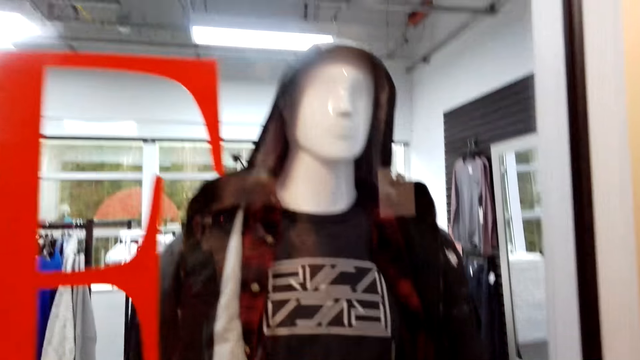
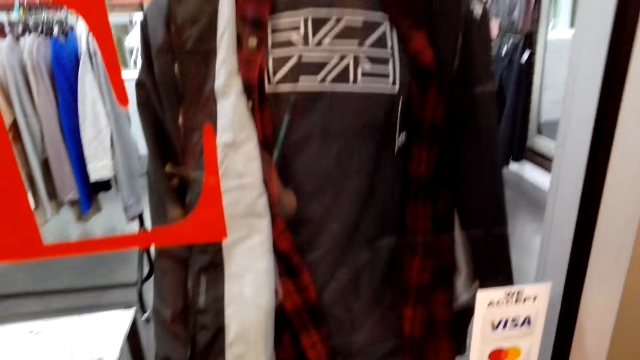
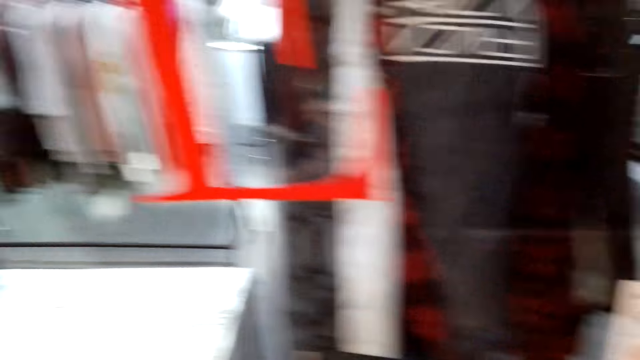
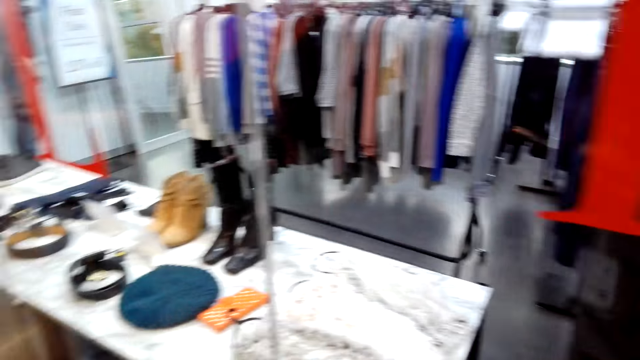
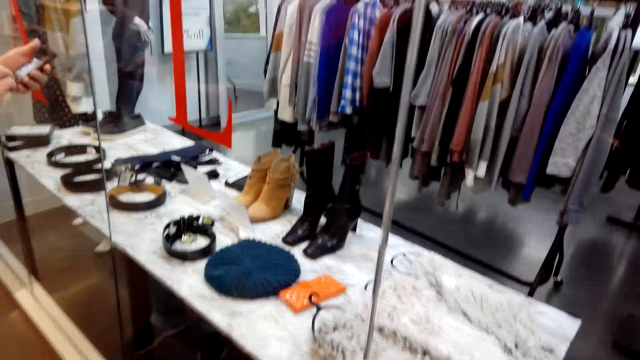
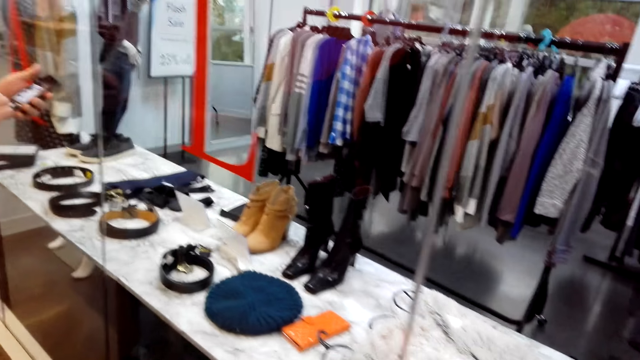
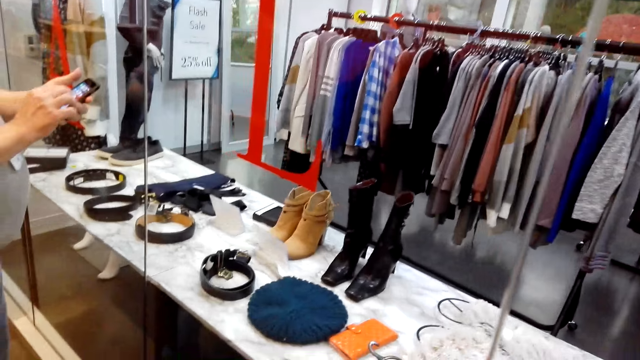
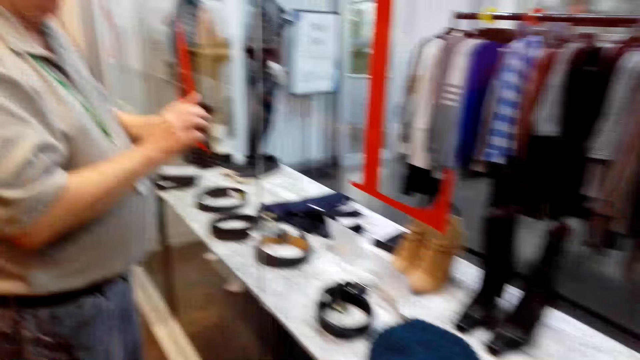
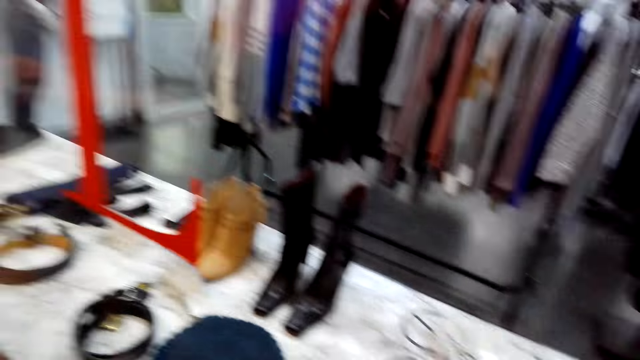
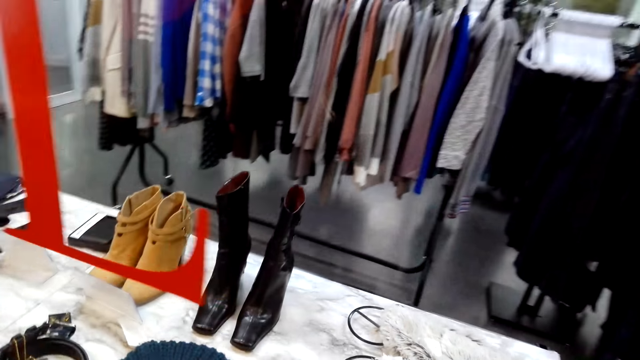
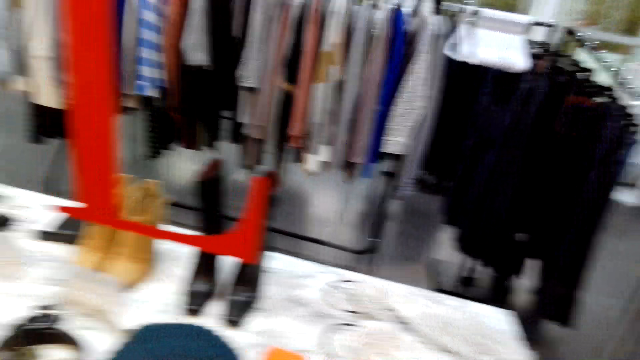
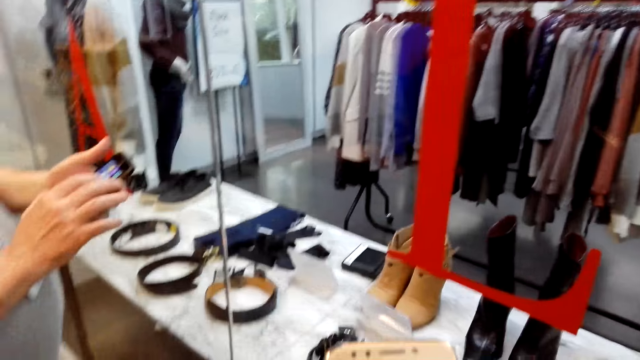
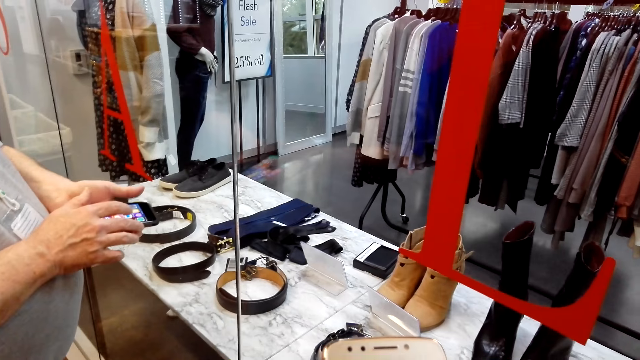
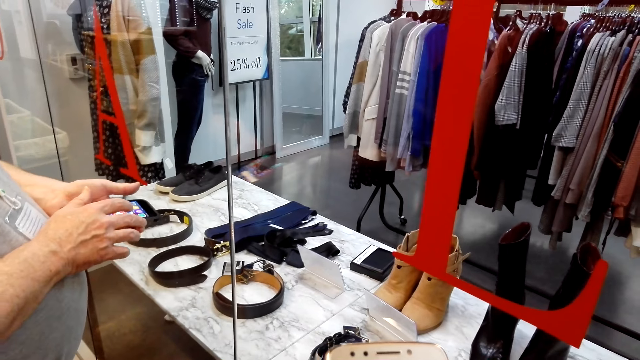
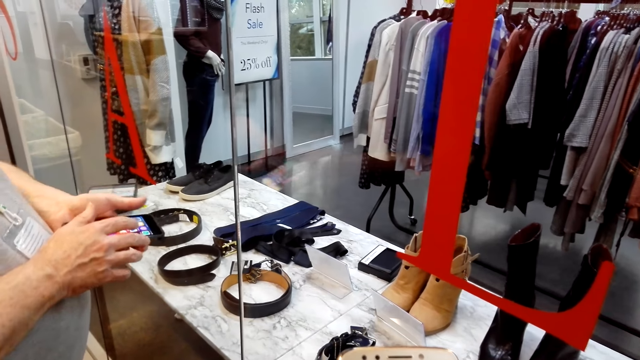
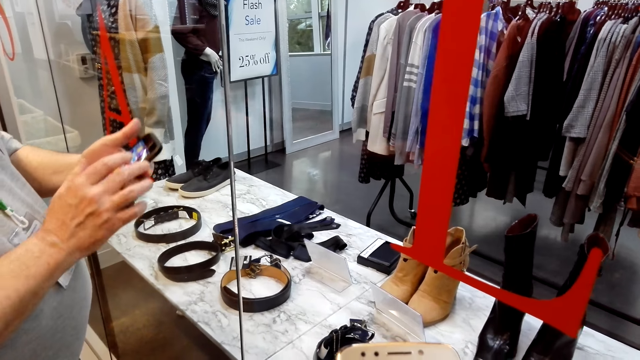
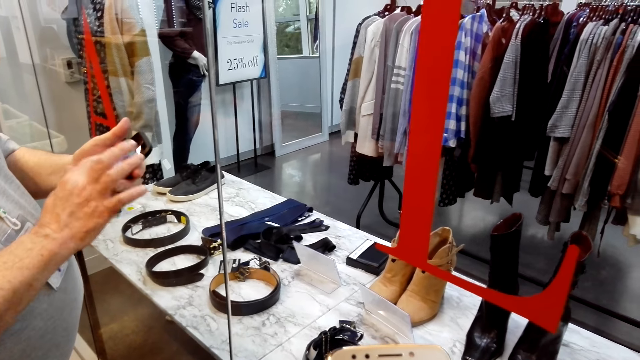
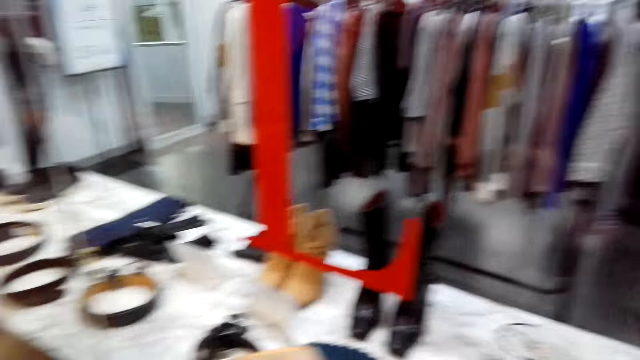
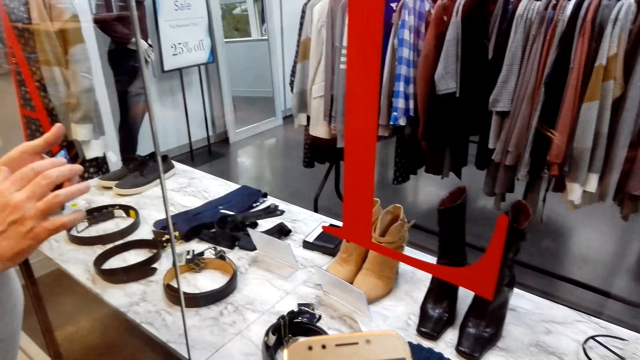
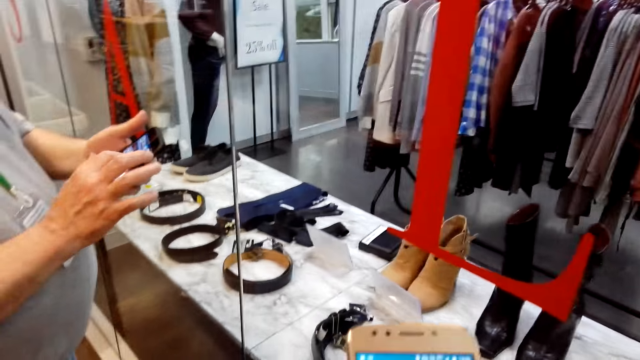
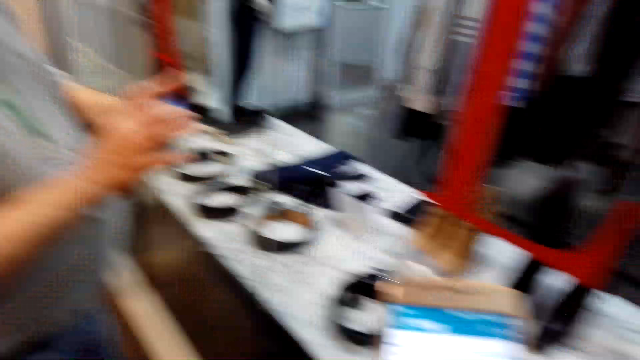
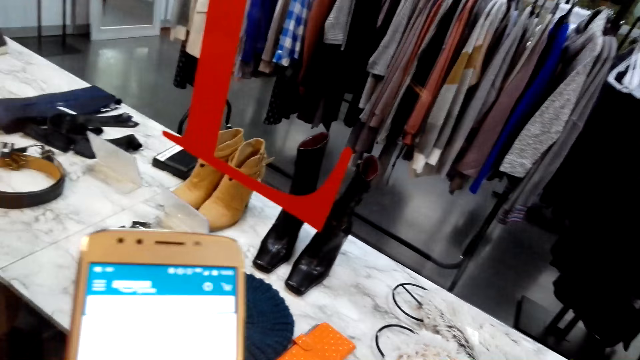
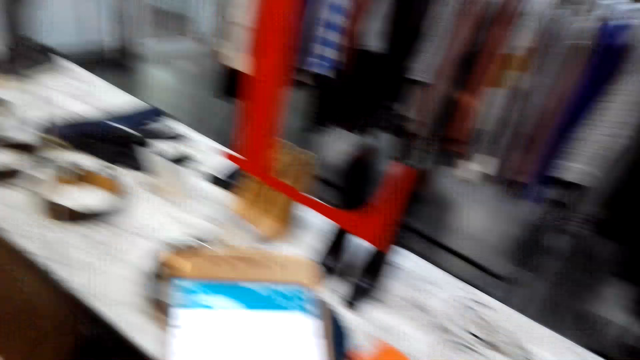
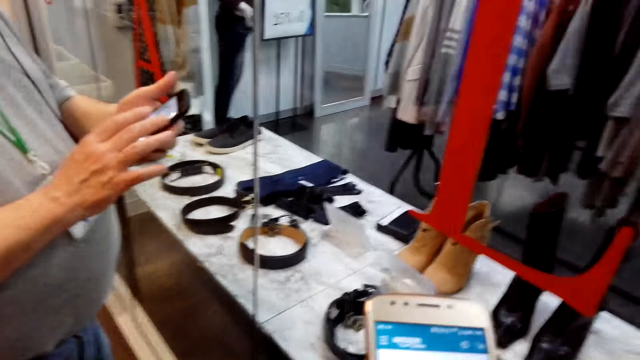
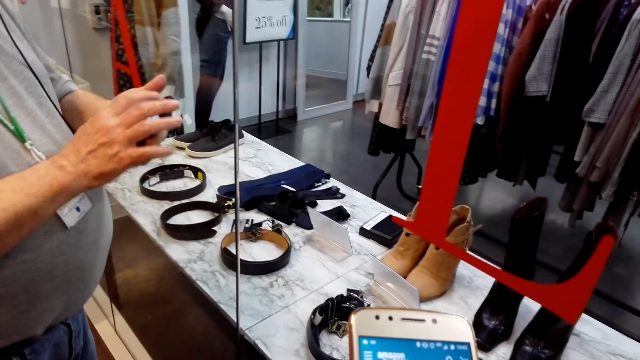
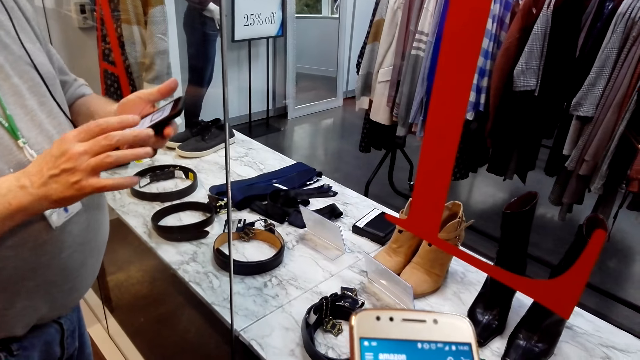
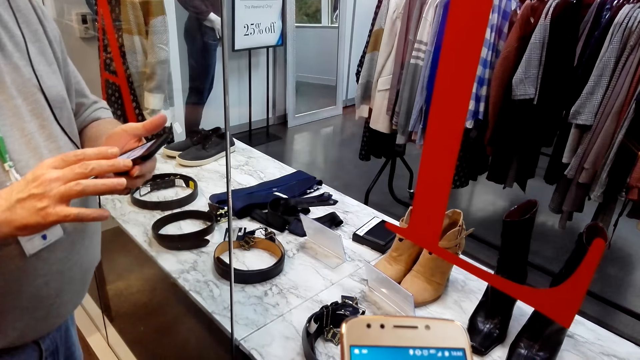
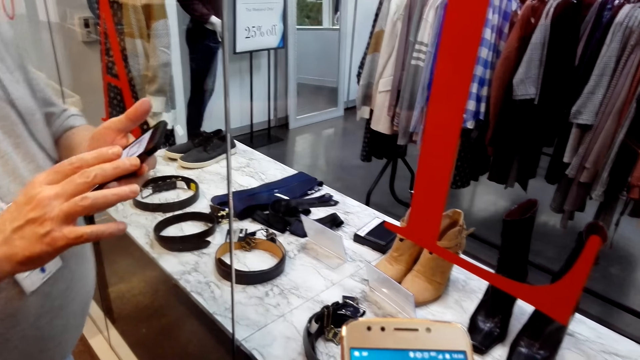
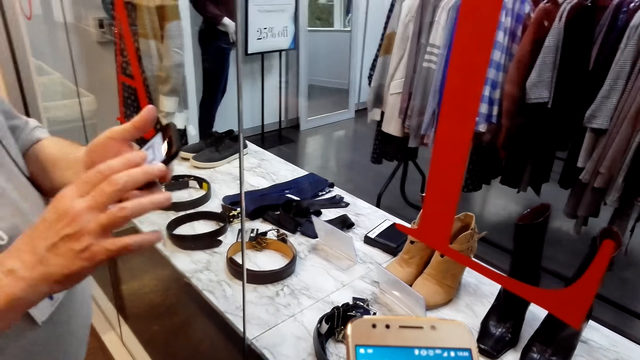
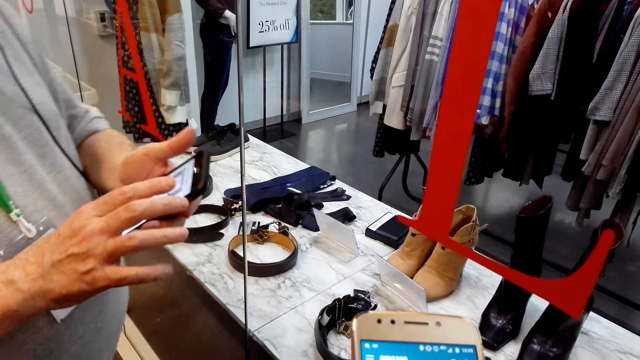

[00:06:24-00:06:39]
The camera wearer converses with a man. The man scrolls the phone. The camera wearer converses with the man. The man scrolls the phone. The camera wearer scrolls the phone.

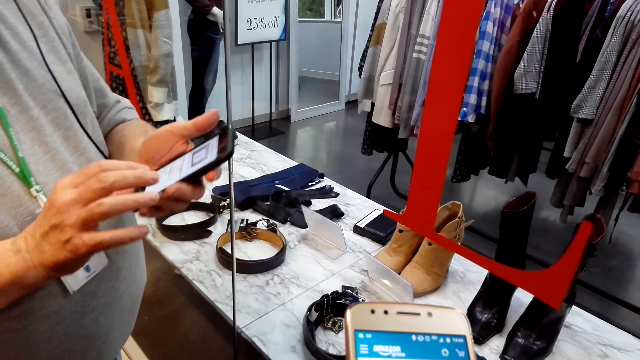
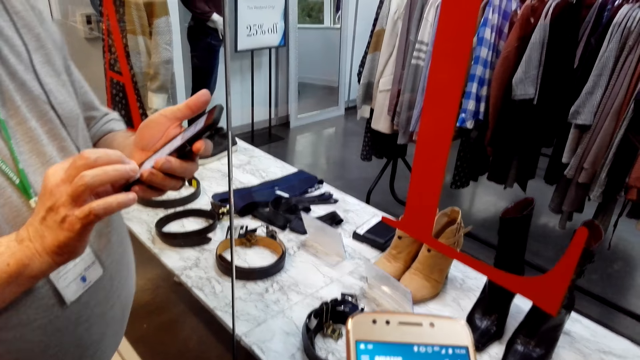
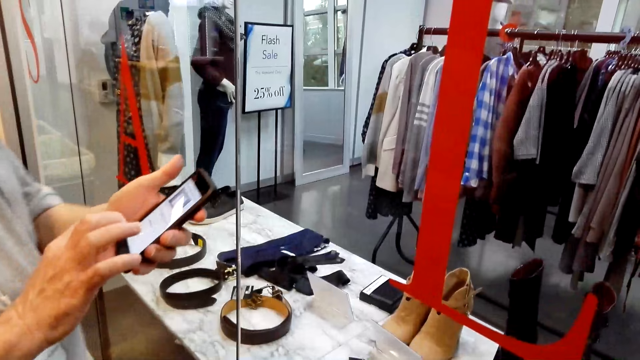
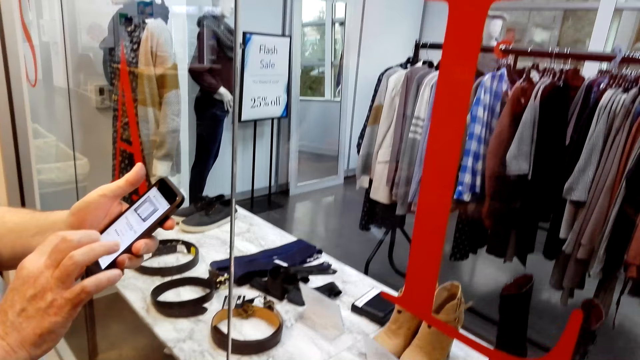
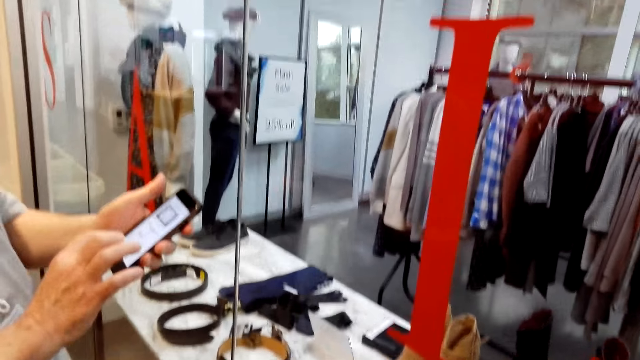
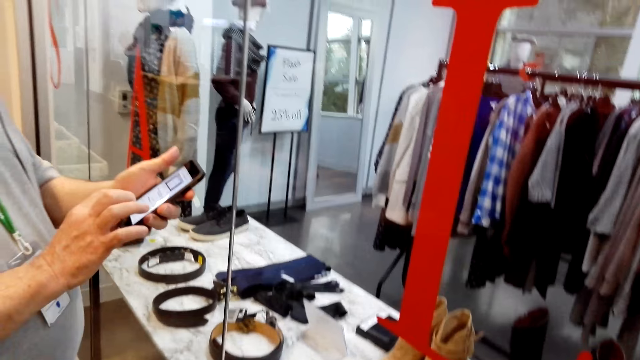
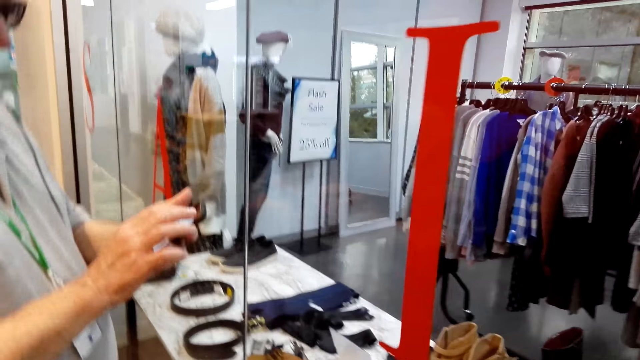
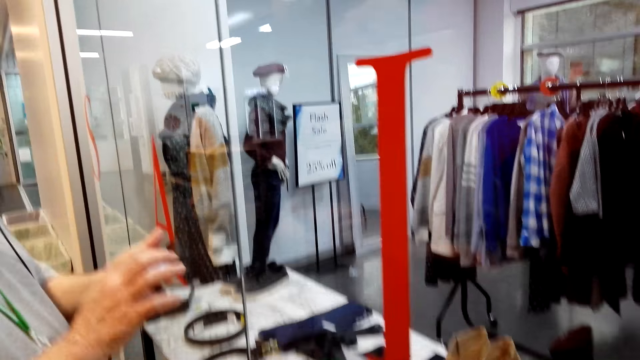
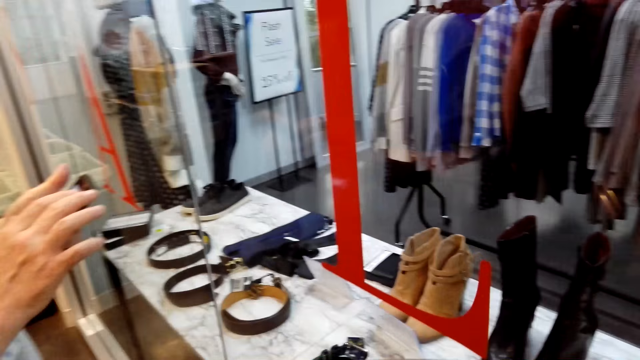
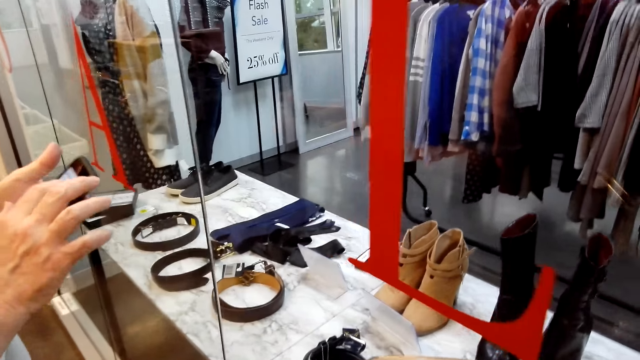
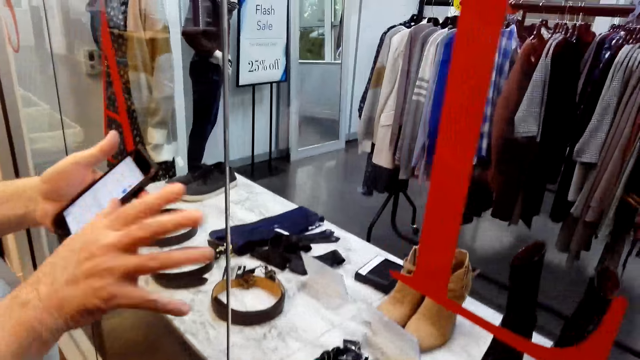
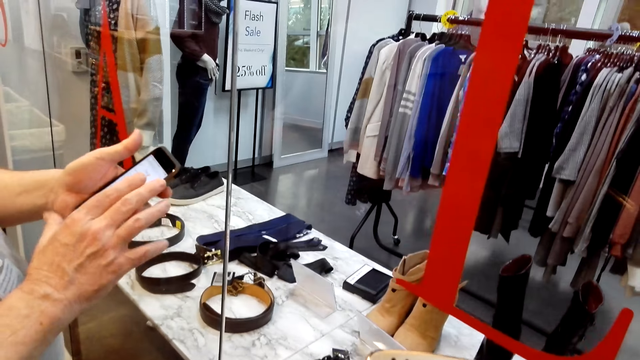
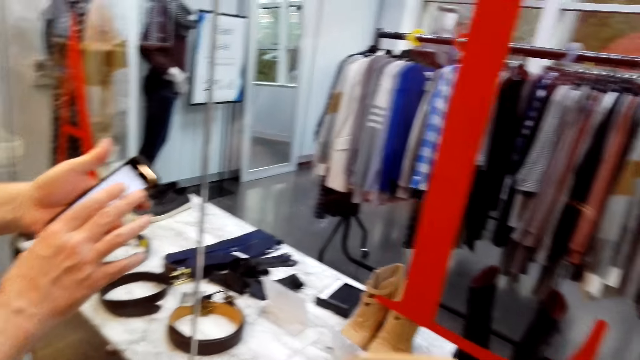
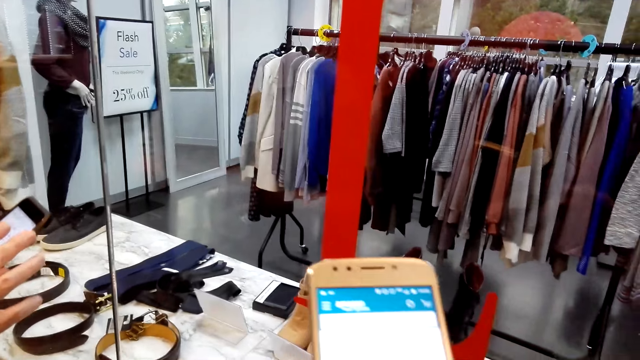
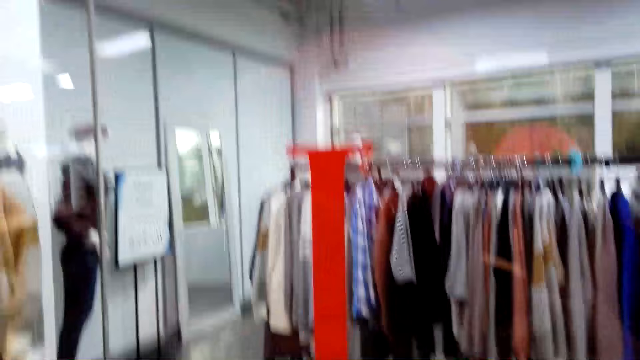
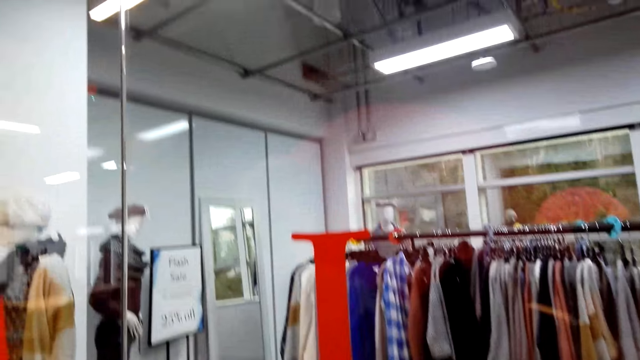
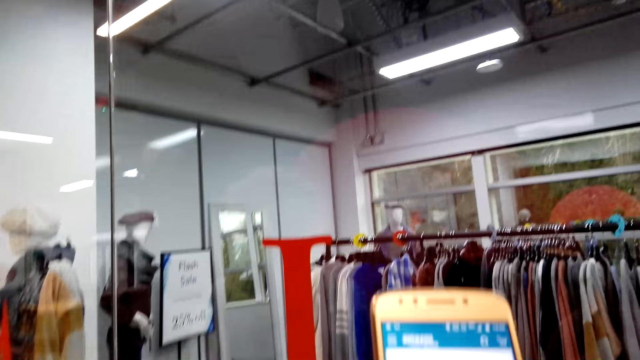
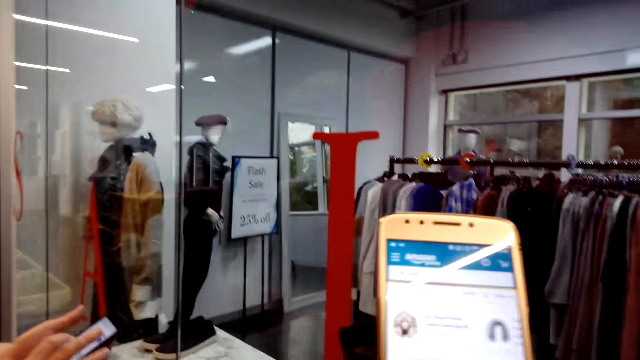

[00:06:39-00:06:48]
The camera wearer converses with a man. They scroll the phone. The man talks to the camera wearer while both look at the phone.
